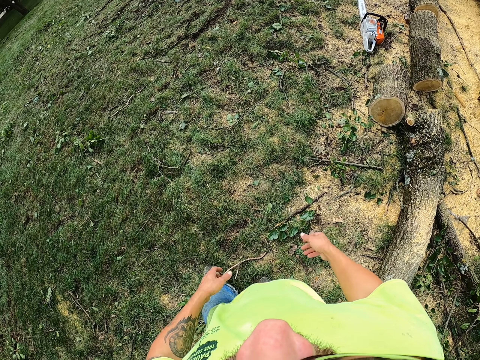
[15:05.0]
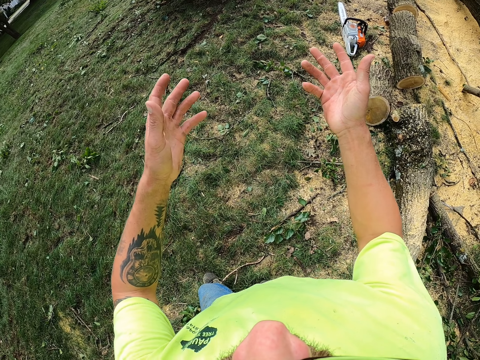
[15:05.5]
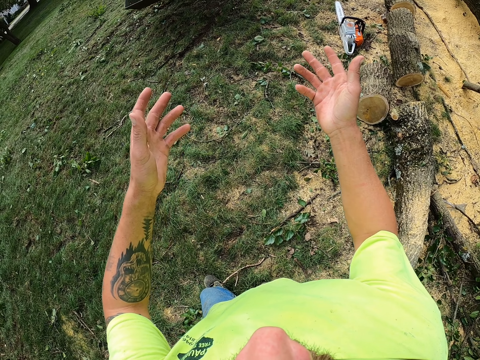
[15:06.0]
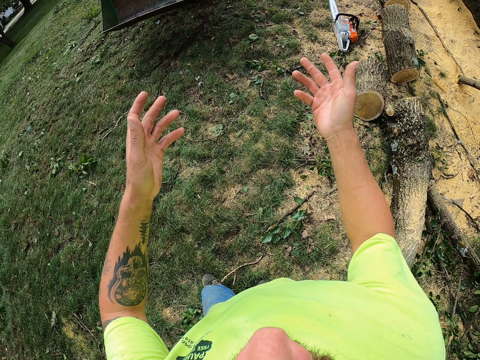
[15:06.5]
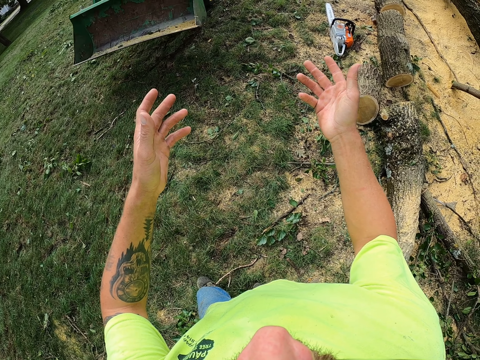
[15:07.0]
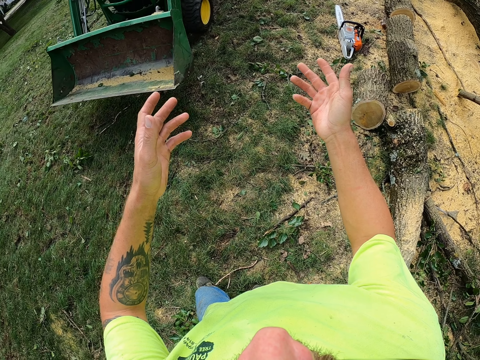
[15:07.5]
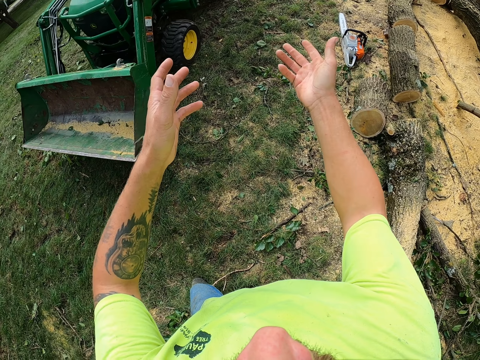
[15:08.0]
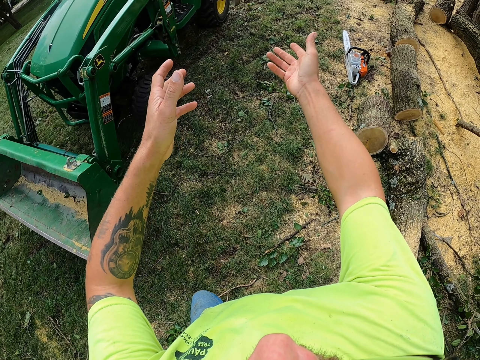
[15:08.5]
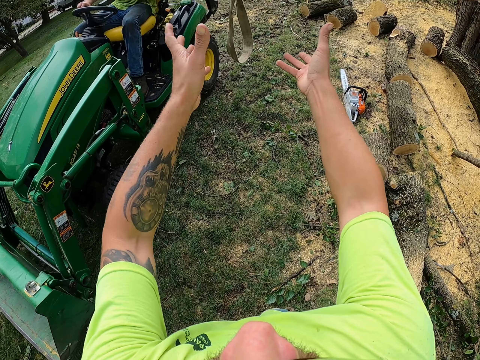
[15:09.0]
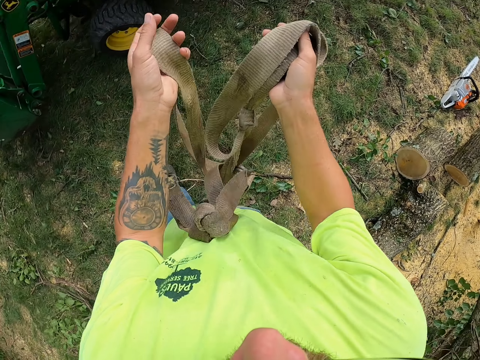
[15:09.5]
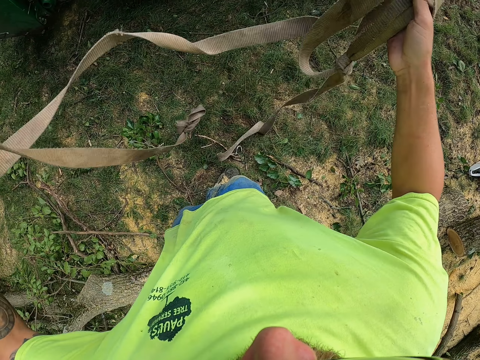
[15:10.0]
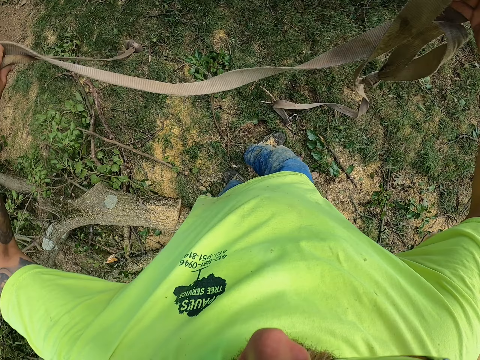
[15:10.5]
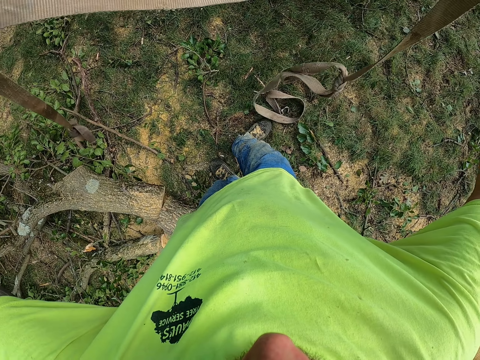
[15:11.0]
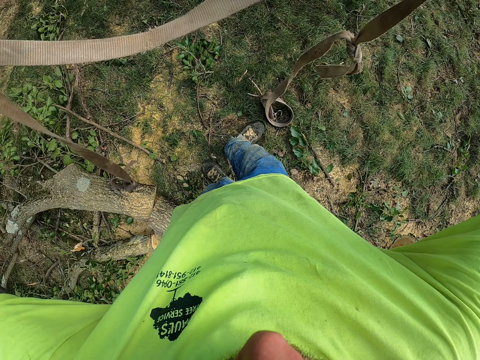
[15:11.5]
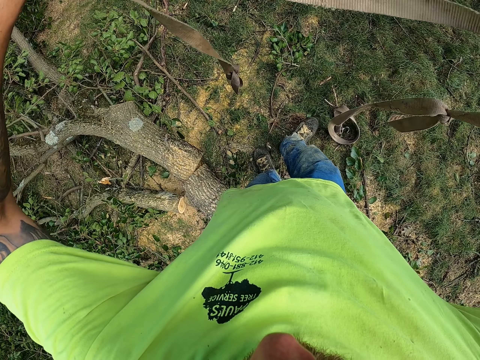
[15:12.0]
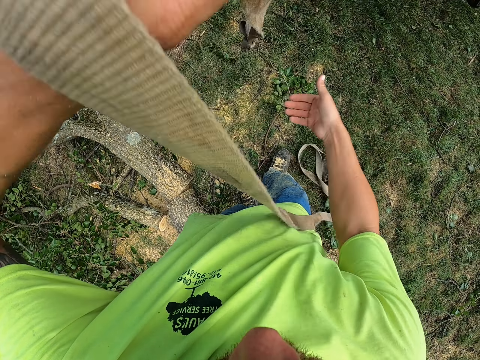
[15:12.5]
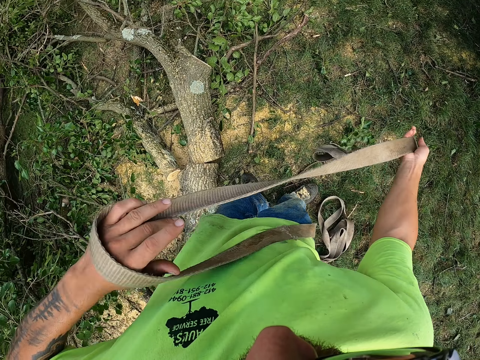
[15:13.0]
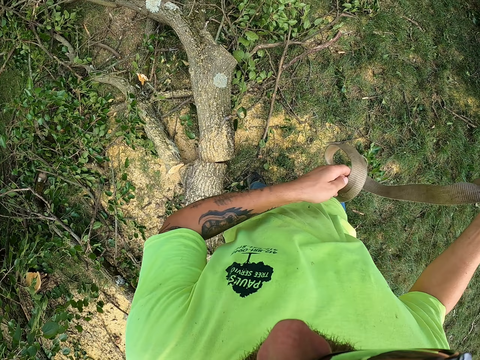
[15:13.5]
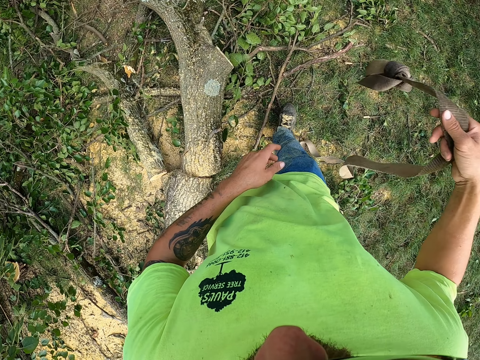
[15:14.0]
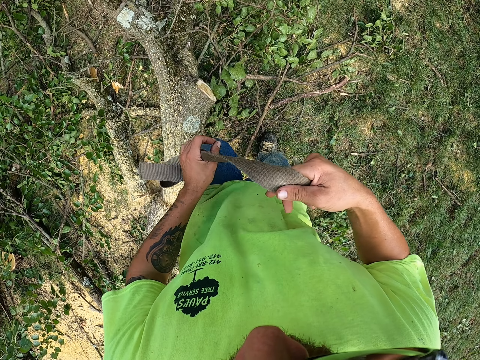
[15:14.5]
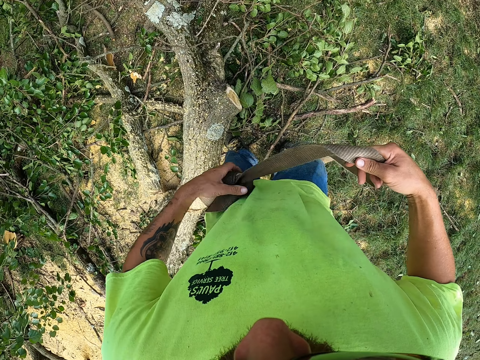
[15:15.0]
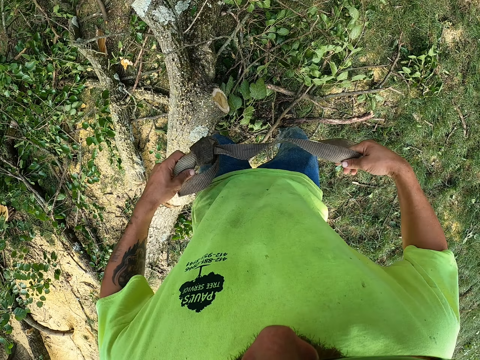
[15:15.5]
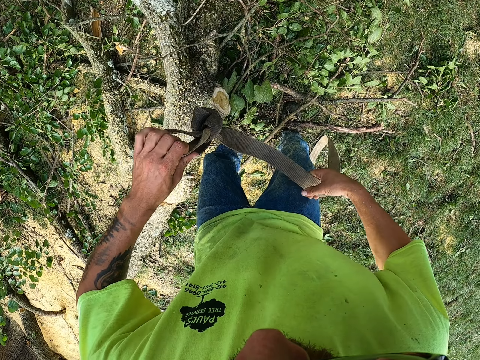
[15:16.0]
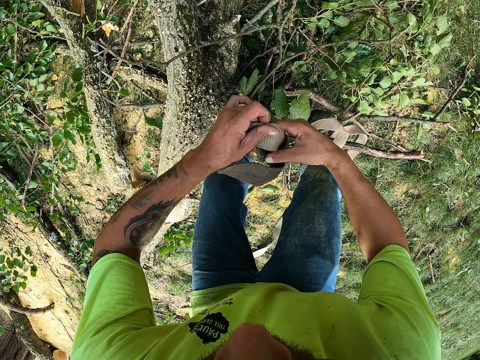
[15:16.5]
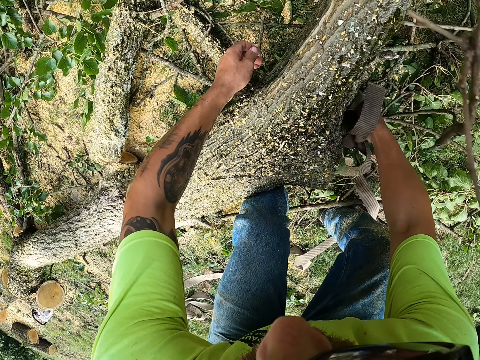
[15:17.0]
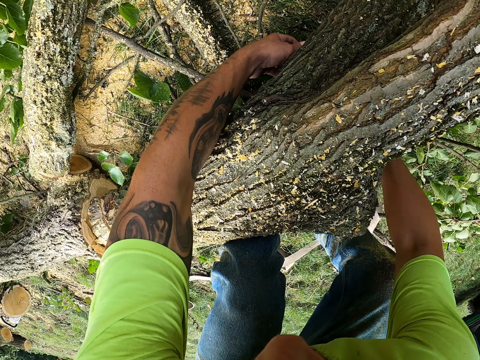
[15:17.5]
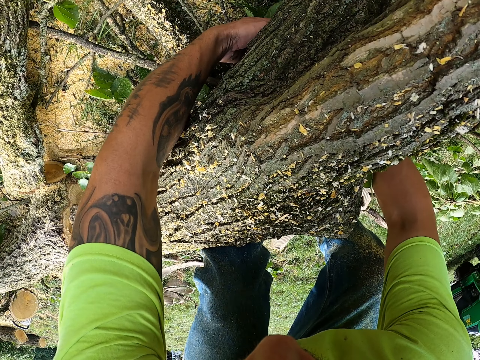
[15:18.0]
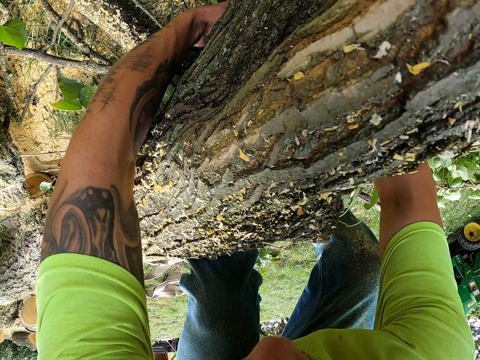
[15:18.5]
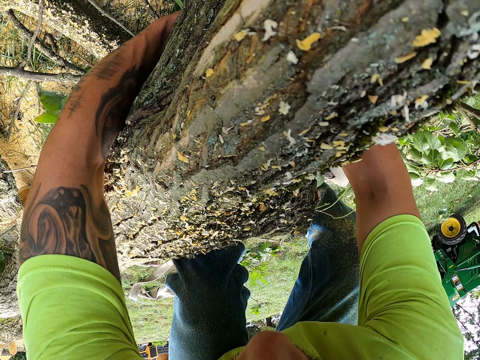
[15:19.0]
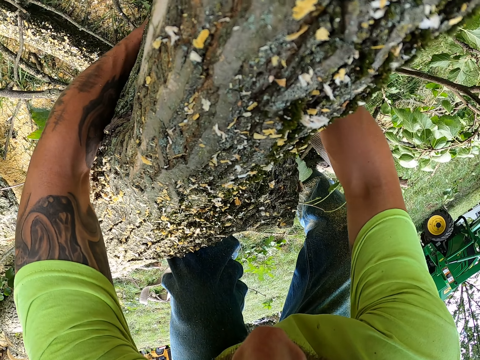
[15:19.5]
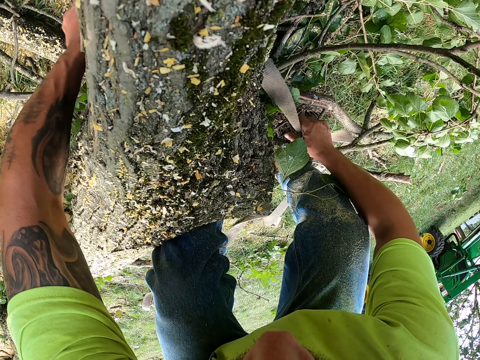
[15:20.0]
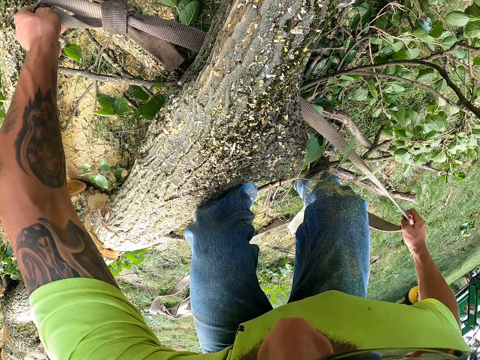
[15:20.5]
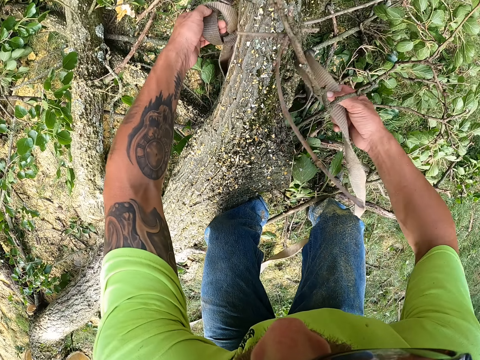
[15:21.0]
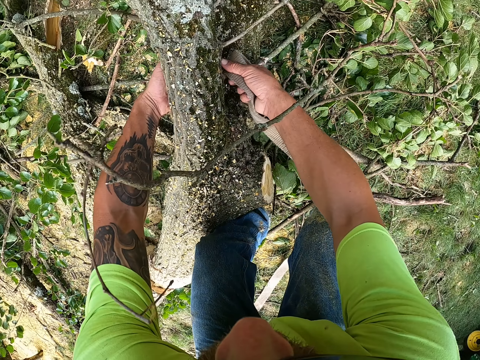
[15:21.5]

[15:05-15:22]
The camera wearer looks around. He raises both his hands. He catches a rope with both hands. He stretches the rope. He ties a log of wood with the rope in both hands.

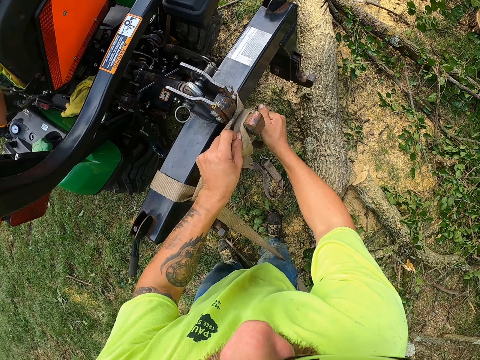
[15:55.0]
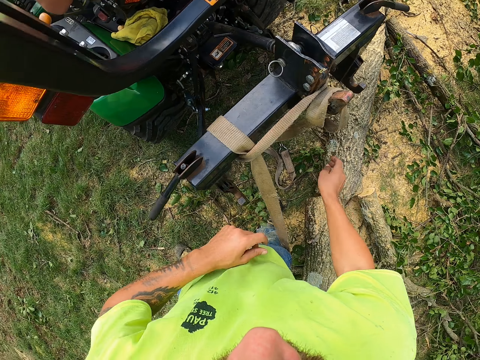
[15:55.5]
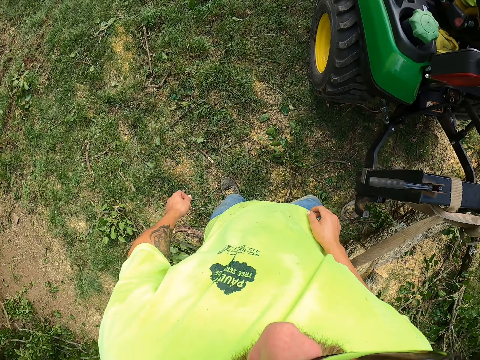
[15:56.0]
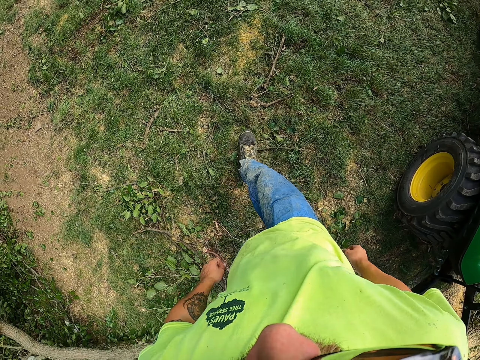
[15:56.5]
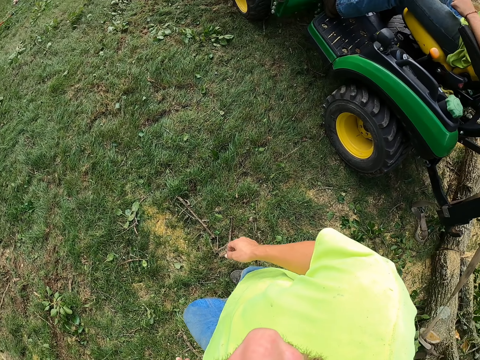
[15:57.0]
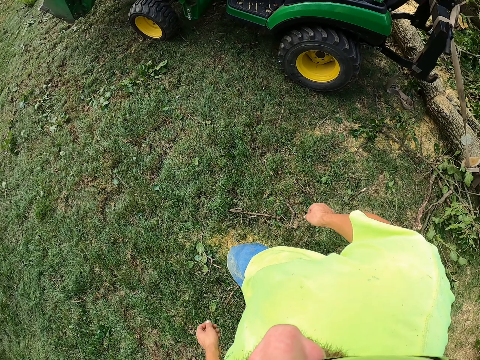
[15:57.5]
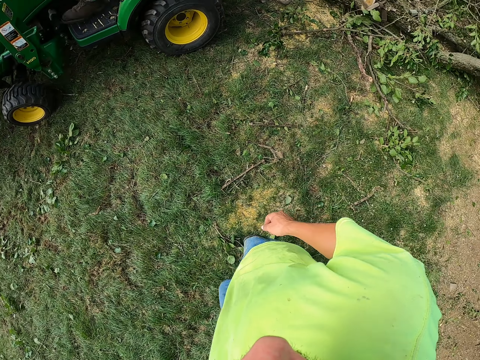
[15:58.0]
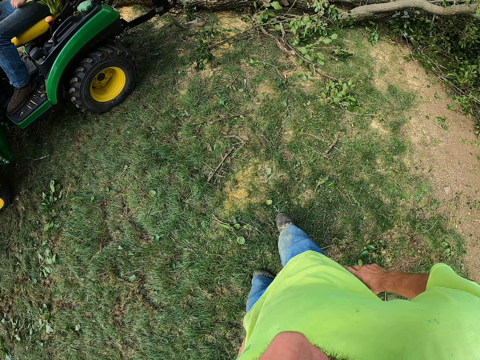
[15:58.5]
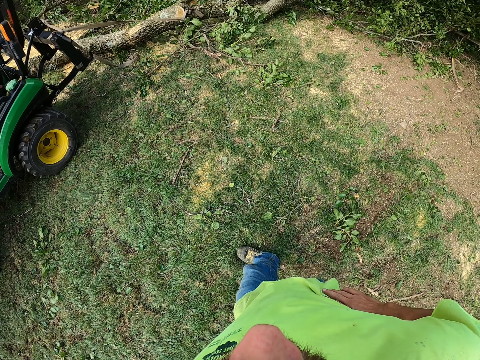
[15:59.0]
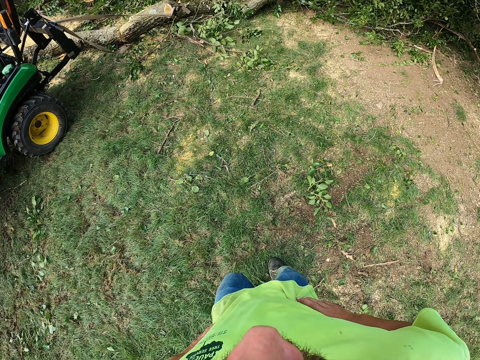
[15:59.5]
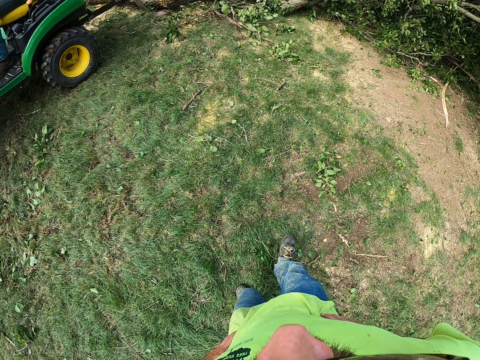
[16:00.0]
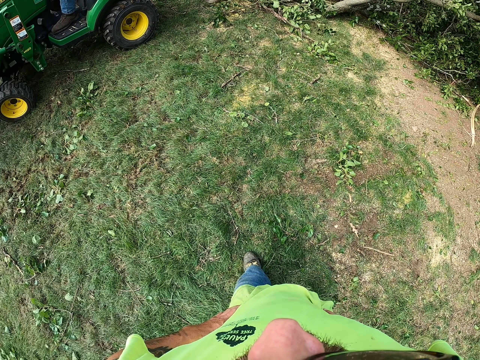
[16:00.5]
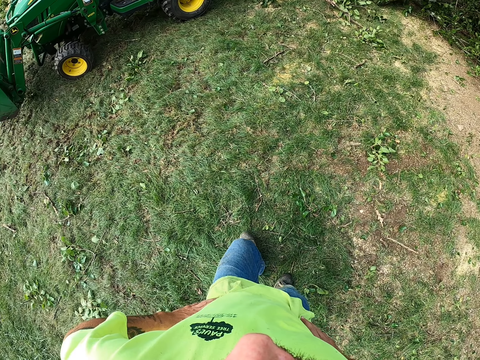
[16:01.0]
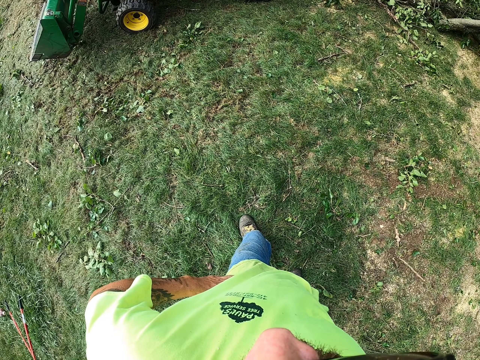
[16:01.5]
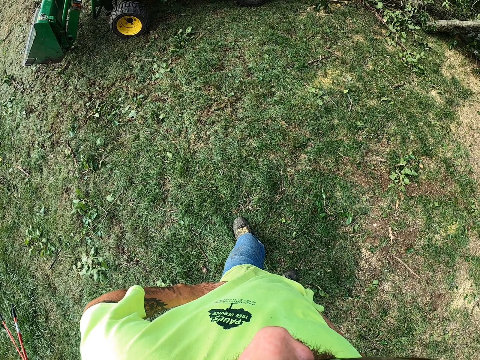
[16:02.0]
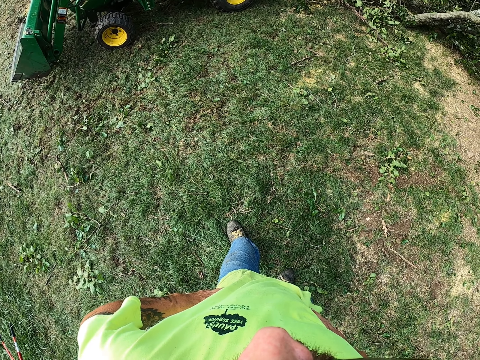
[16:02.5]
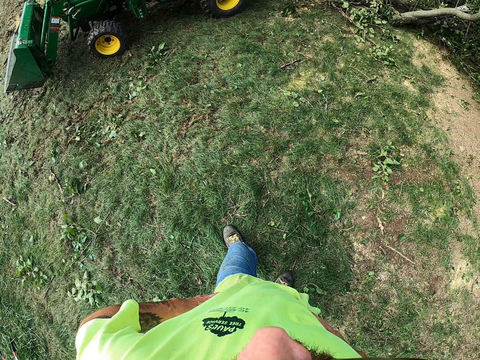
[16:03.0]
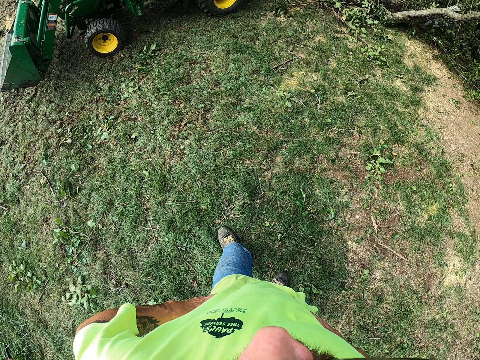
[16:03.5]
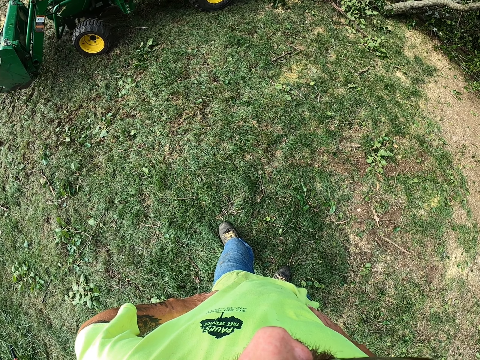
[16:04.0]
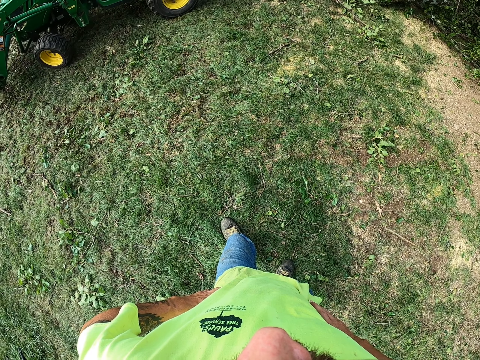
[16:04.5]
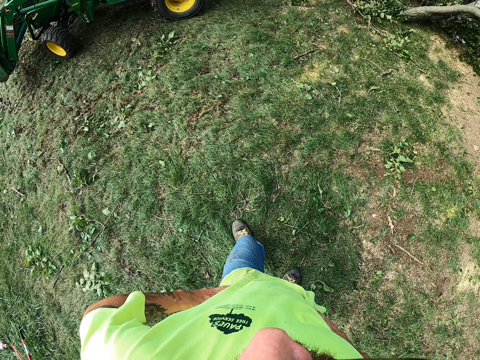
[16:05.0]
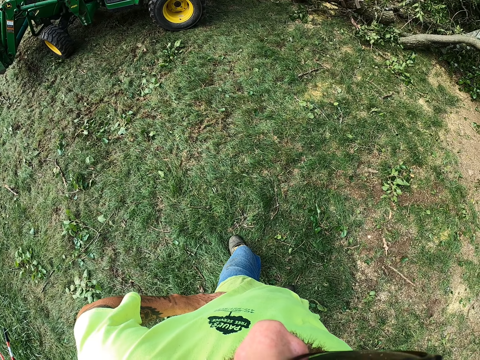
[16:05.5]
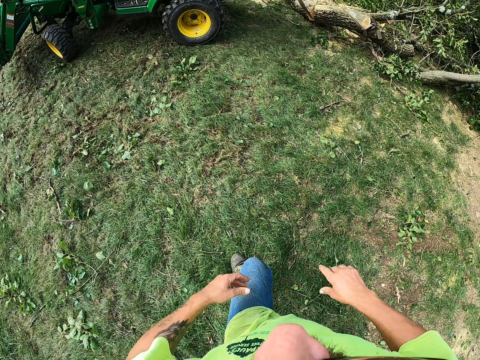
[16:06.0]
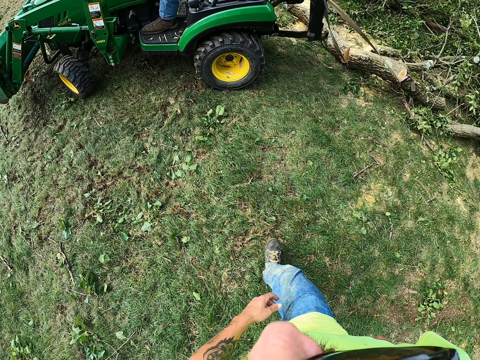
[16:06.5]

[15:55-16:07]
The camera wearer walks around. They look around. They walk around.
